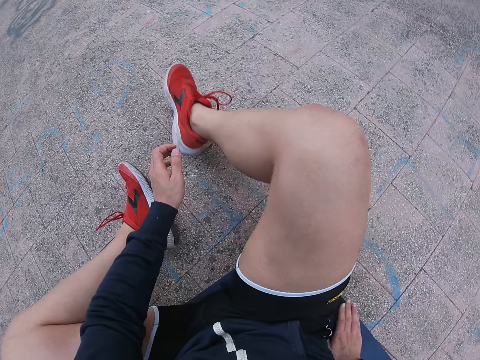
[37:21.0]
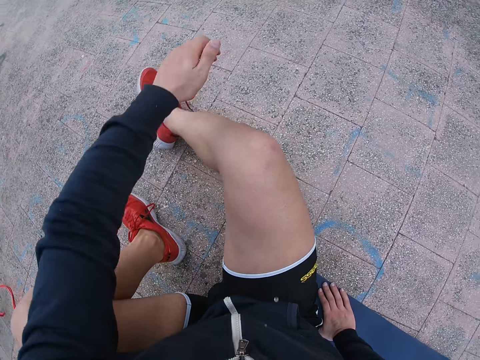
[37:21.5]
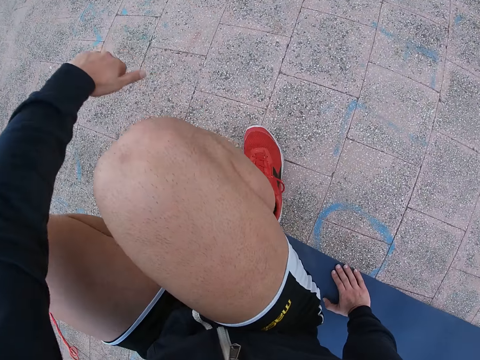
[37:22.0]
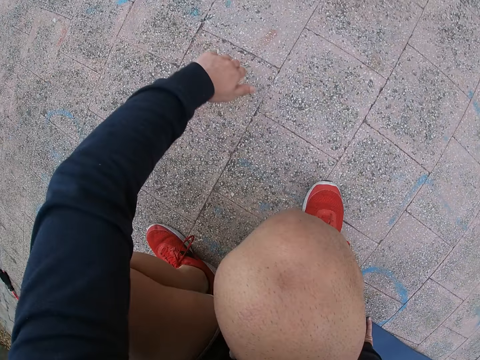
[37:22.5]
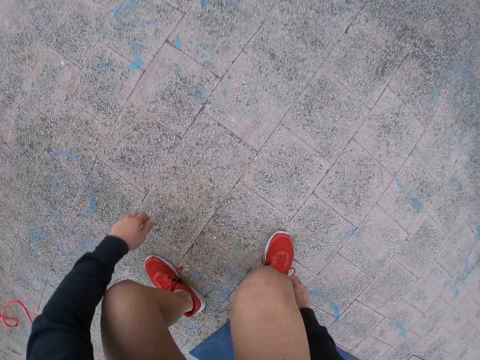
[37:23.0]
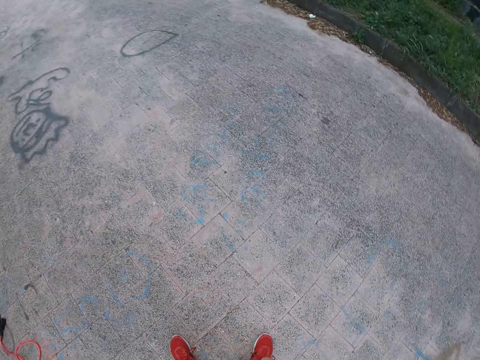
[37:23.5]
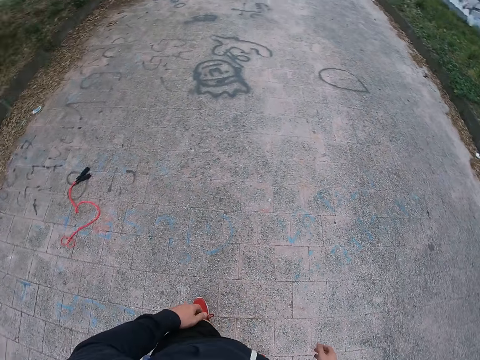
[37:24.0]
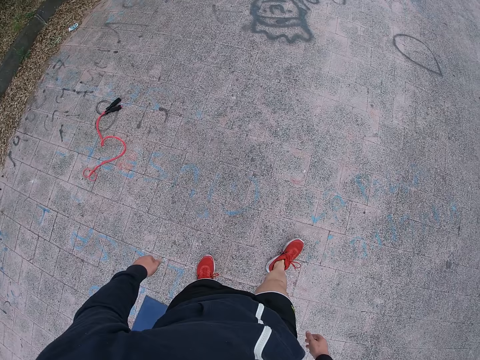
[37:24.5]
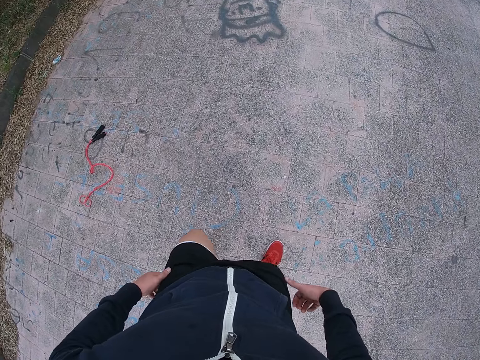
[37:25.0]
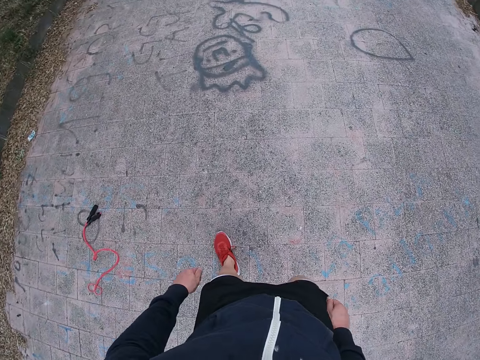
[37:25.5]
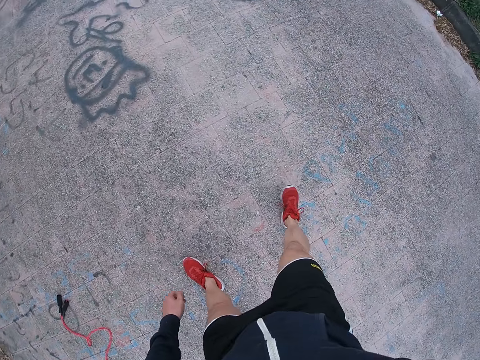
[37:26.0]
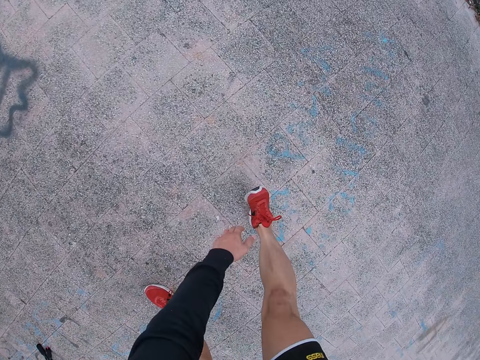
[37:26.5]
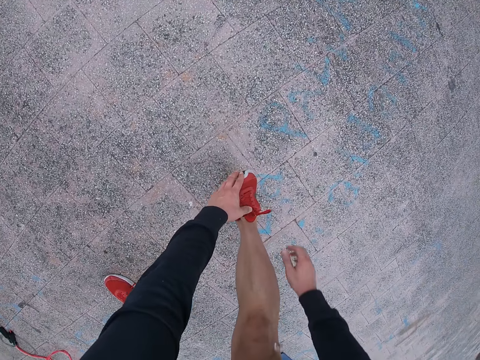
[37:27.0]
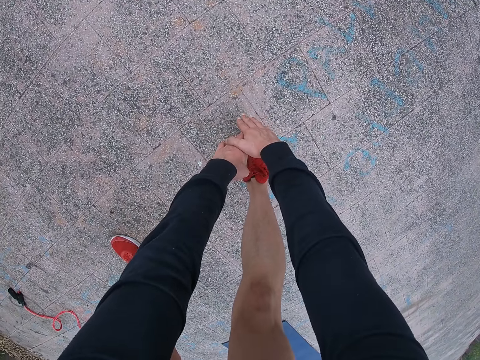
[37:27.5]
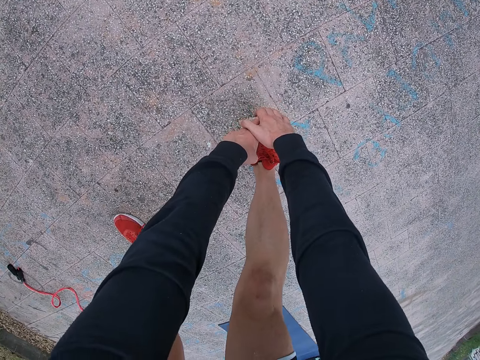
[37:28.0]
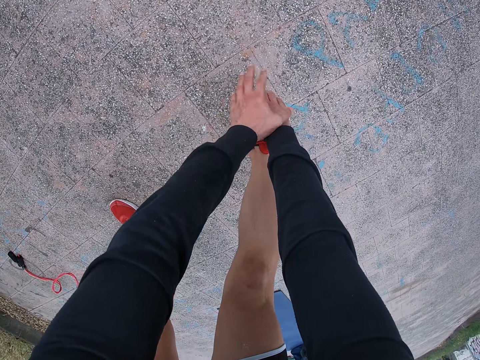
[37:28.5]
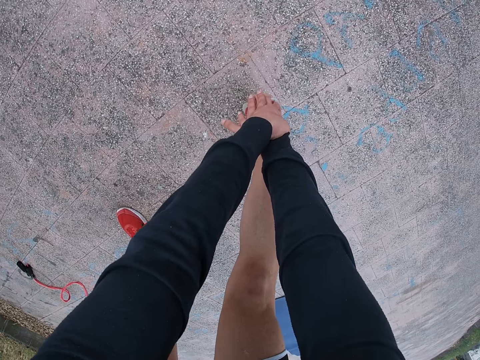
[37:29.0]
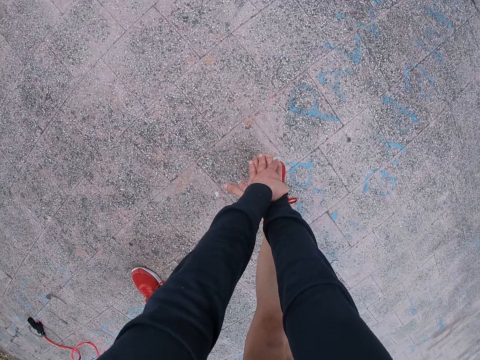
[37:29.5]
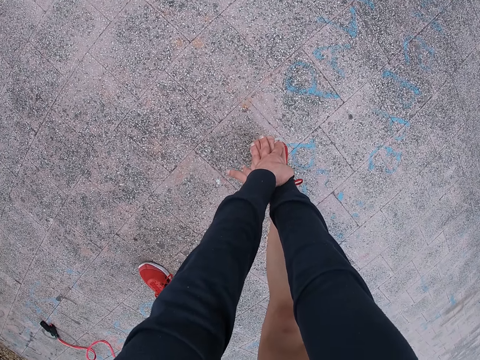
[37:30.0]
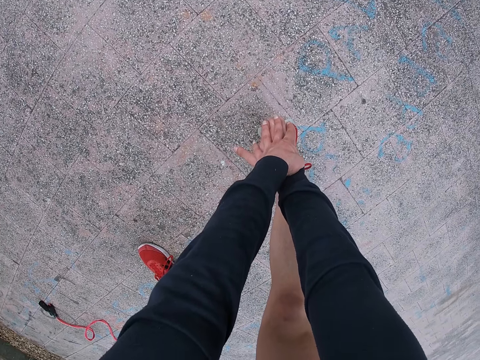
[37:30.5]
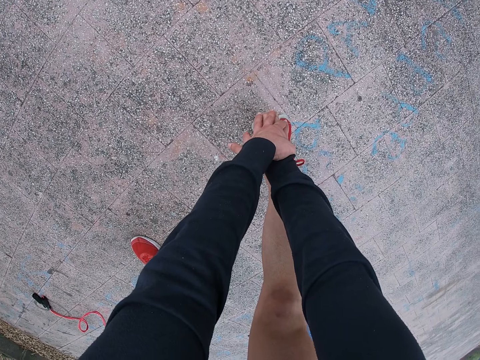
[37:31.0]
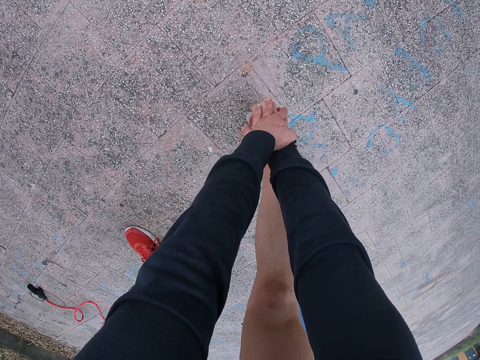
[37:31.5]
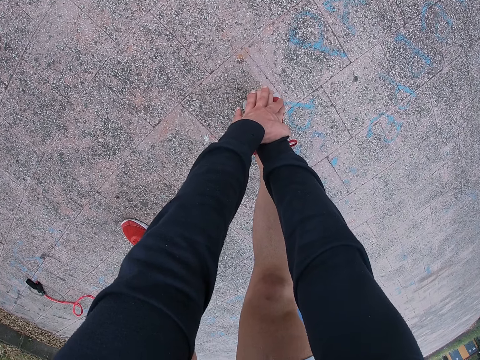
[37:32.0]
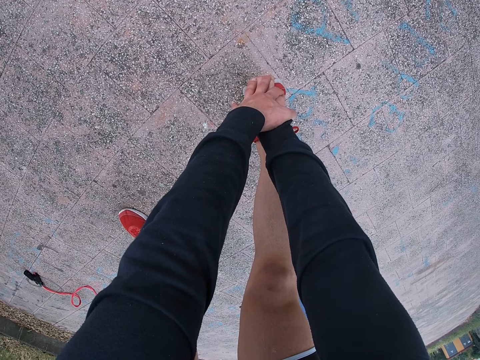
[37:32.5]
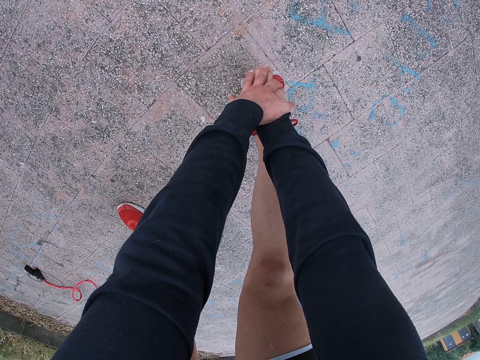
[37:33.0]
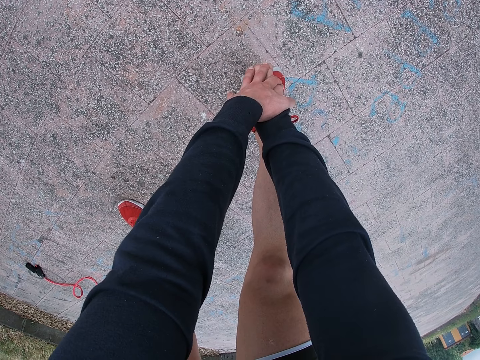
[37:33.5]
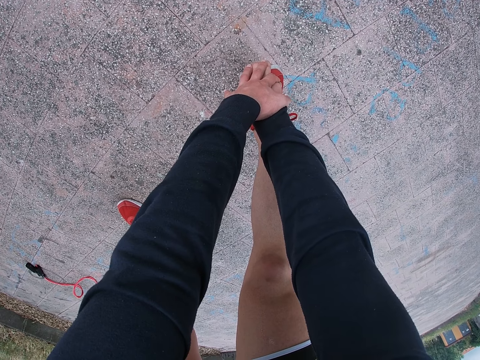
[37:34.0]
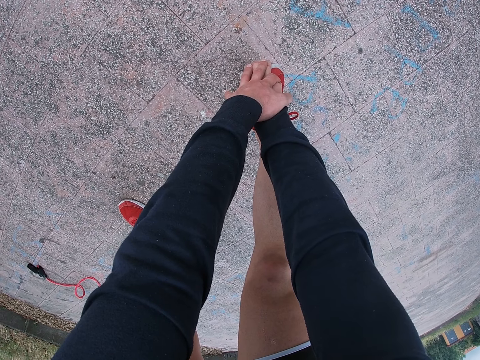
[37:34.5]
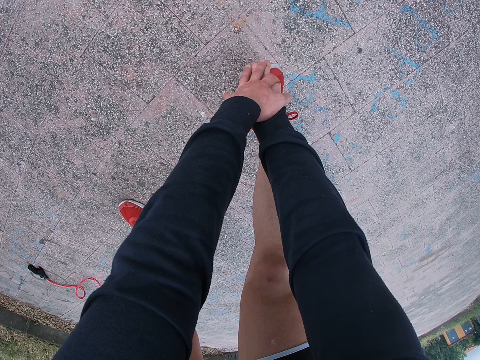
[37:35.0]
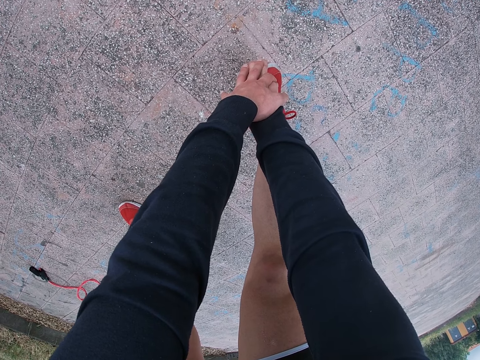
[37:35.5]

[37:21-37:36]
The camera wearer stands up. He moves forward. He touches his right foot with his left hand. He touches the right foot with both hands.

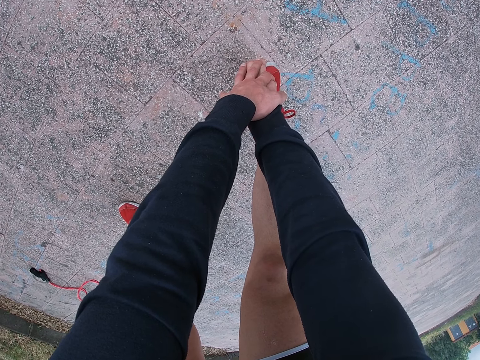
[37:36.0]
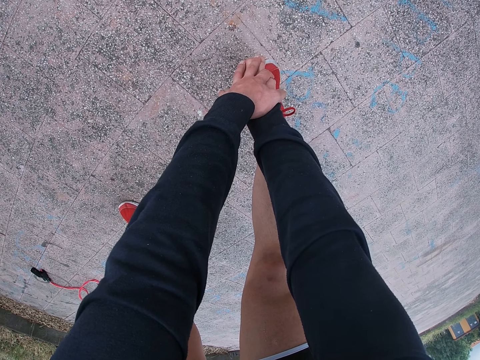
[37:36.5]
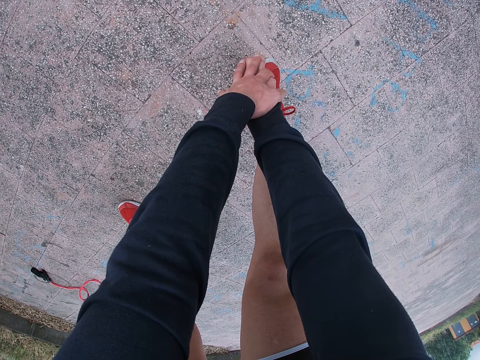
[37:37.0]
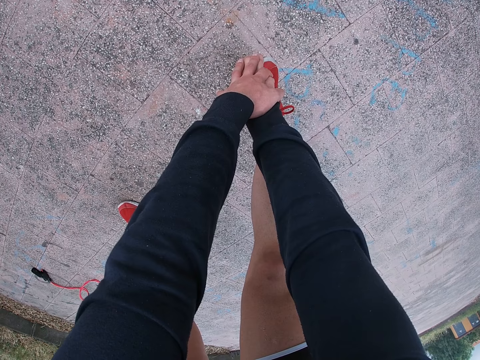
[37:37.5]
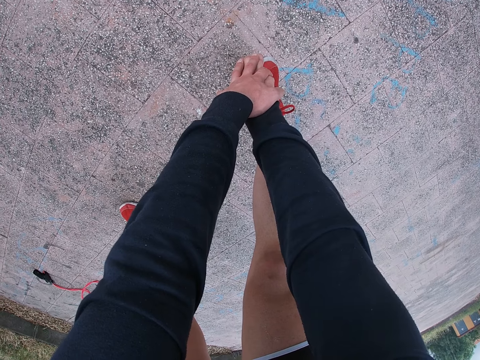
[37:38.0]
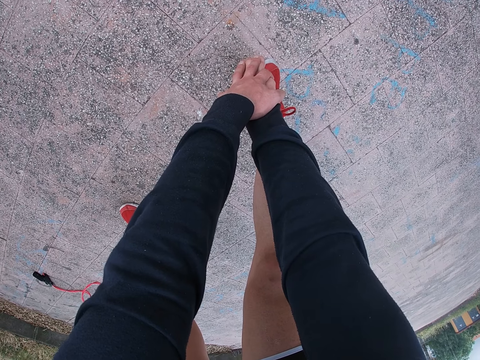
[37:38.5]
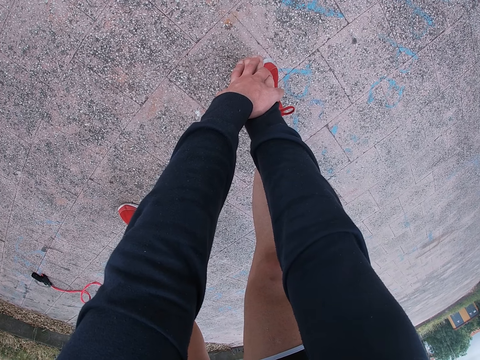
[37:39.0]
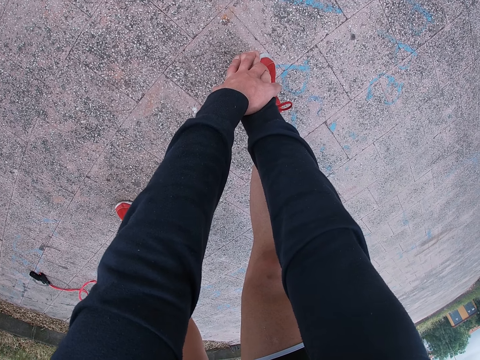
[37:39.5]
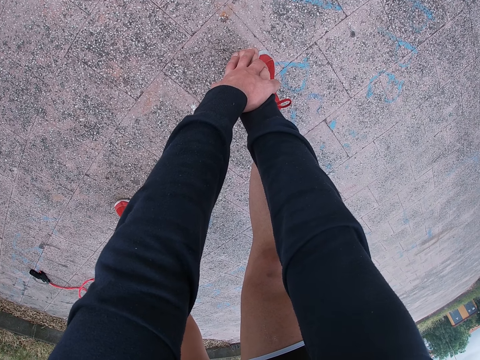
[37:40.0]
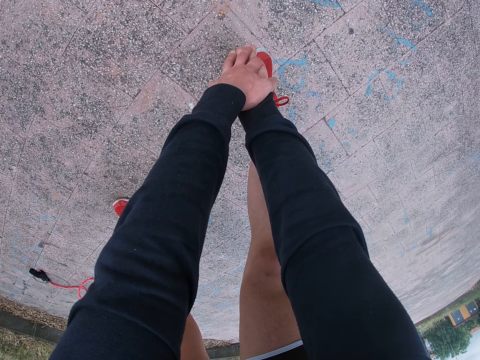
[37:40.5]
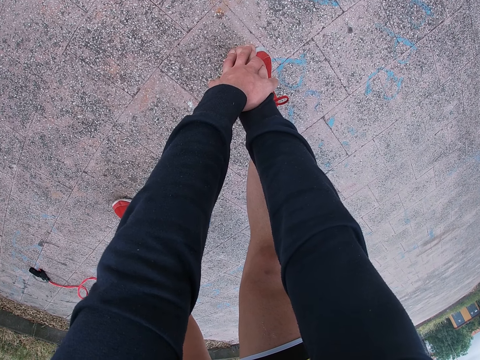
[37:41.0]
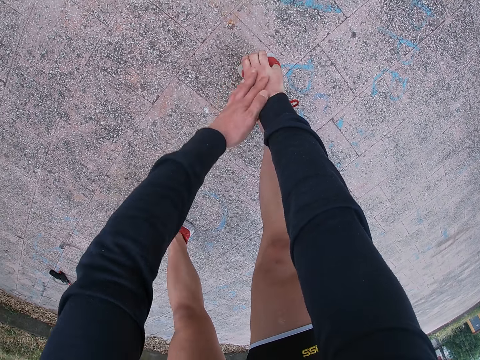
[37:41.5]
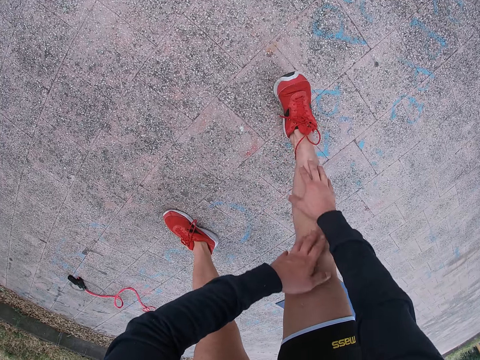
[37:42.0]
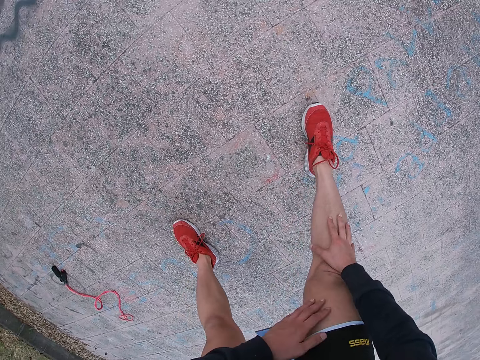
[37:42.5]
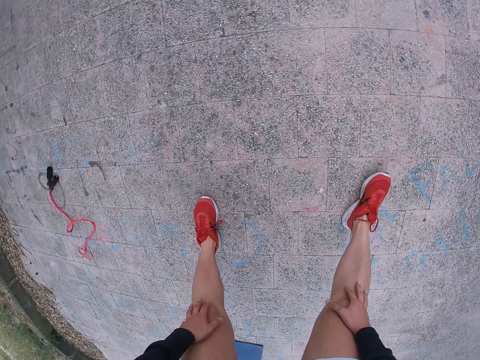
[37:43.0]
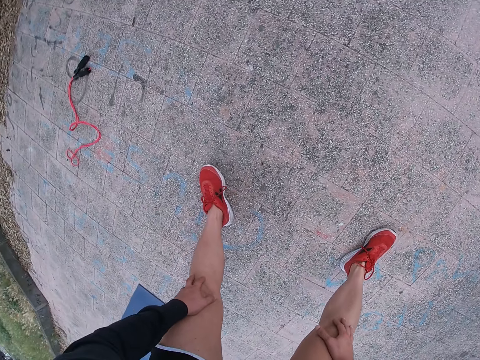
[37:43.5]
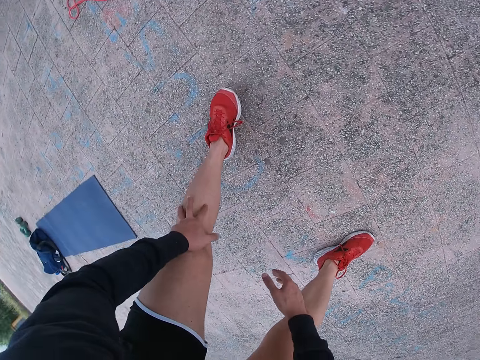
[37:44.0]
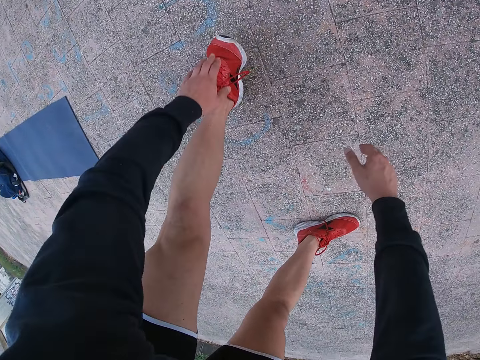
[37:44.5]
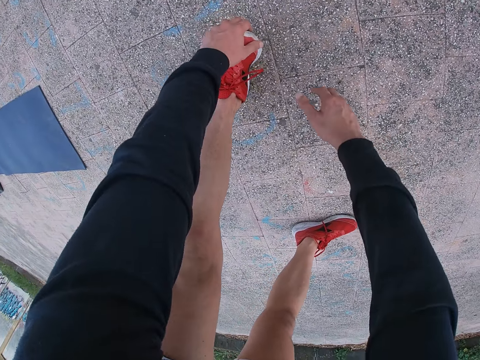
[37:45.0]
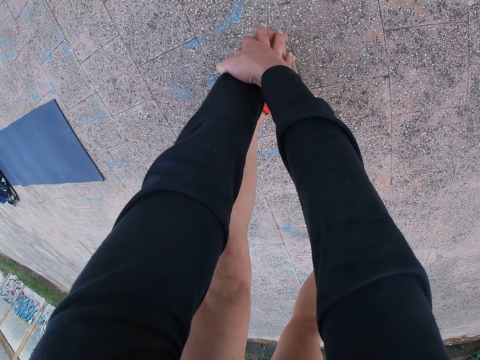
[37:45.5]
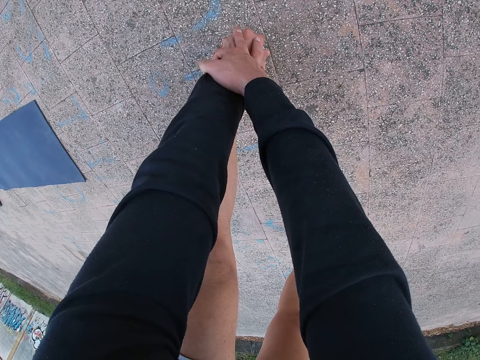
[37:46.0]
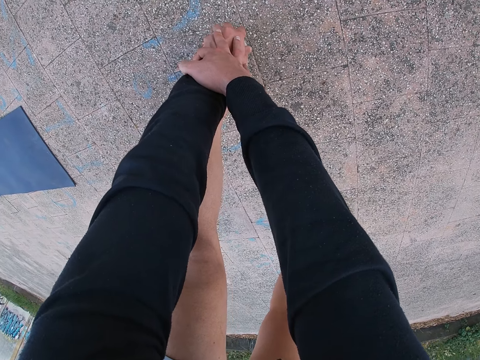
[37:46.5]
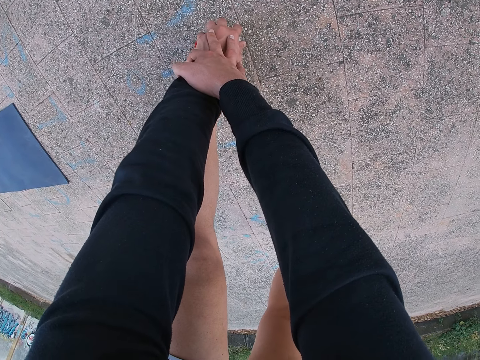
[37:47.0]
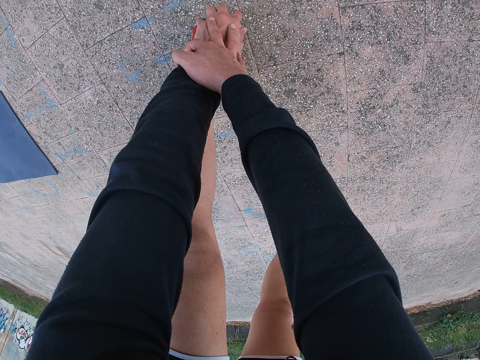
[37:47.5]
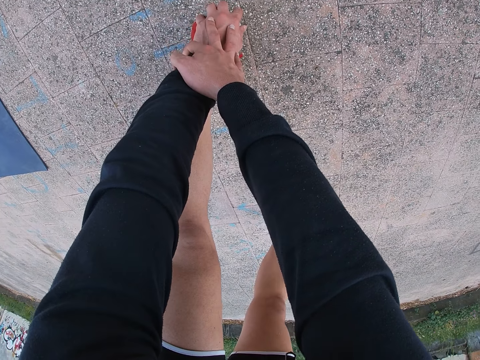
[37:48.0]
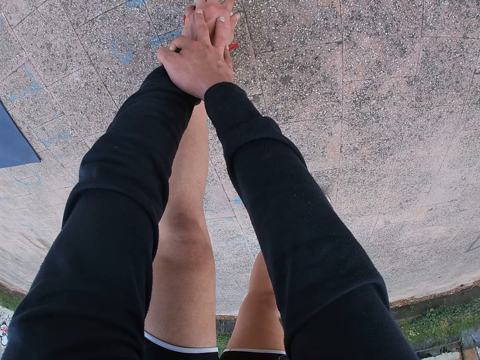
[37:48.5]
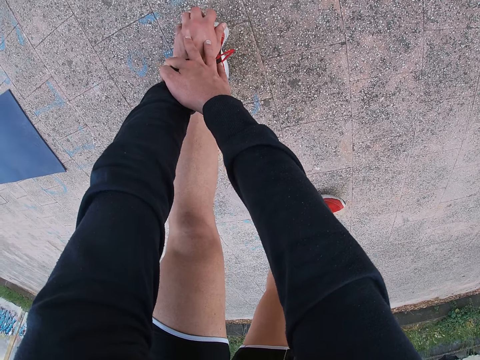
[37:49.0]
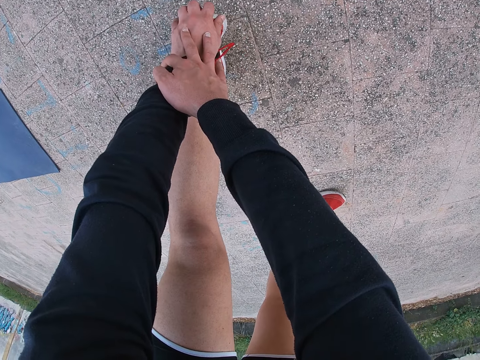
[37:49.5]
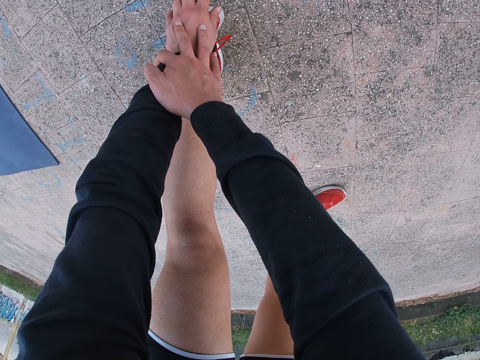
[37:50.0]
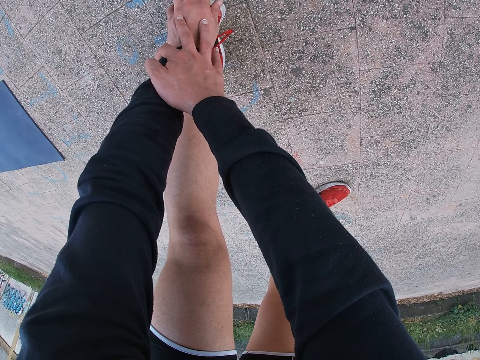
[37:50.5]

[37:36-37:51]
The camera wearer slides his hands on his right leg. He touches his knee. He holds his knees. He touches his left foot with both hands.
